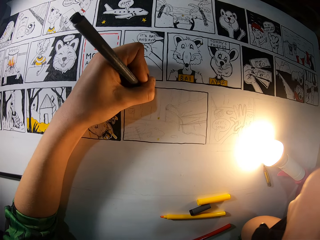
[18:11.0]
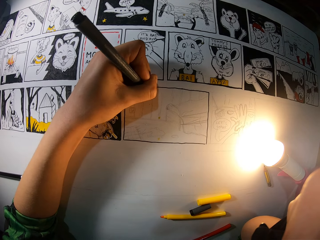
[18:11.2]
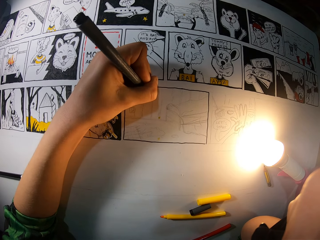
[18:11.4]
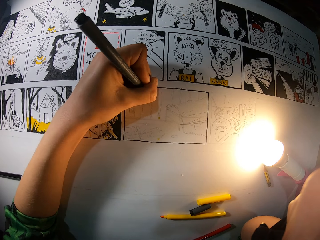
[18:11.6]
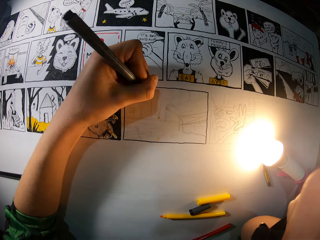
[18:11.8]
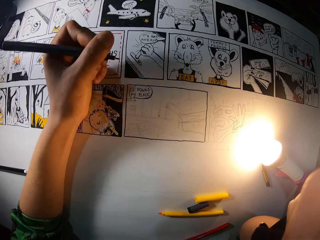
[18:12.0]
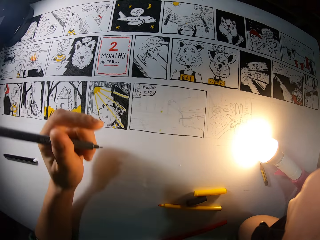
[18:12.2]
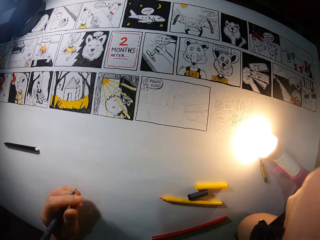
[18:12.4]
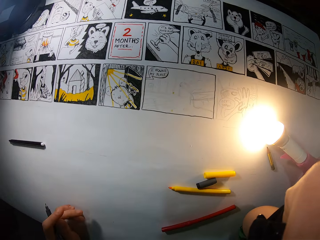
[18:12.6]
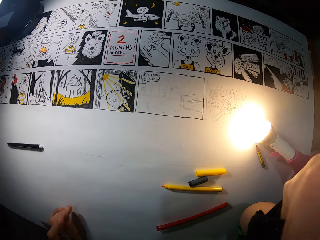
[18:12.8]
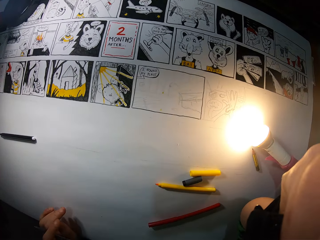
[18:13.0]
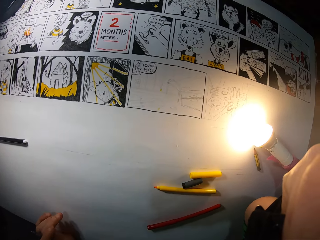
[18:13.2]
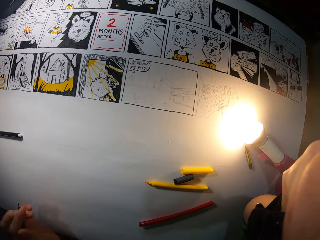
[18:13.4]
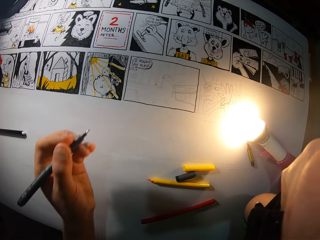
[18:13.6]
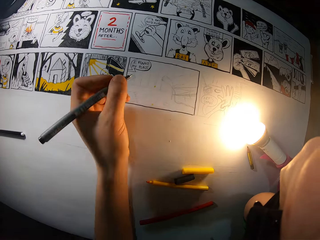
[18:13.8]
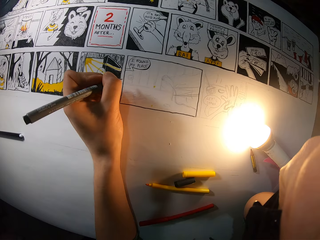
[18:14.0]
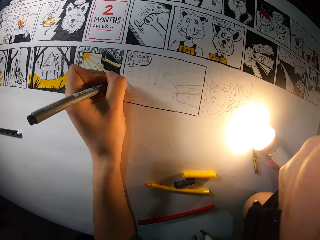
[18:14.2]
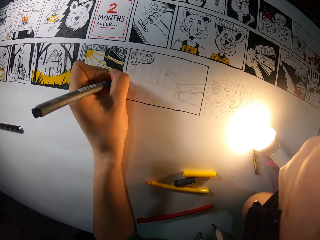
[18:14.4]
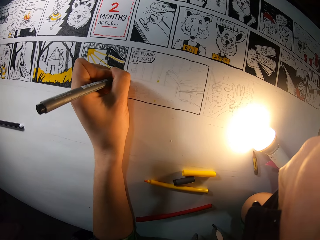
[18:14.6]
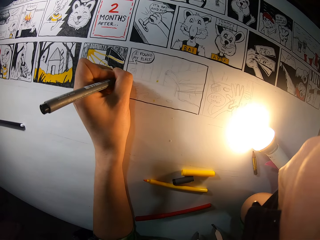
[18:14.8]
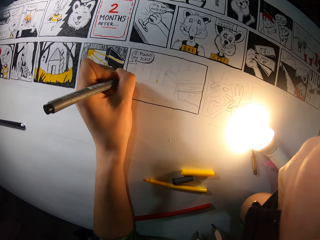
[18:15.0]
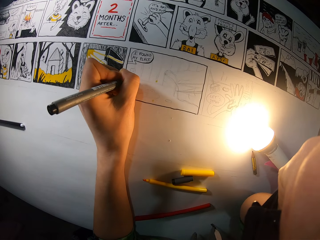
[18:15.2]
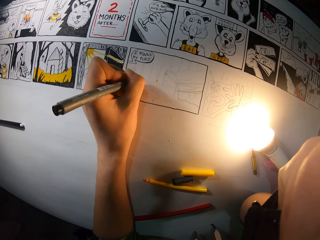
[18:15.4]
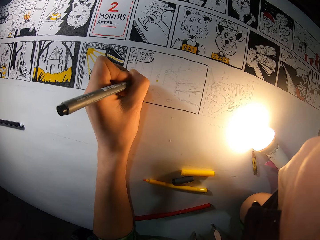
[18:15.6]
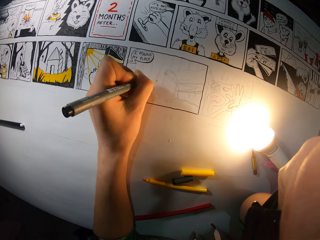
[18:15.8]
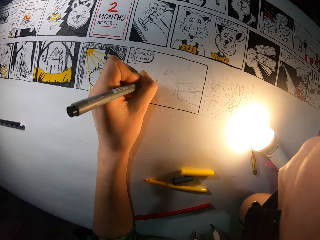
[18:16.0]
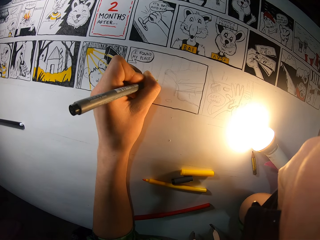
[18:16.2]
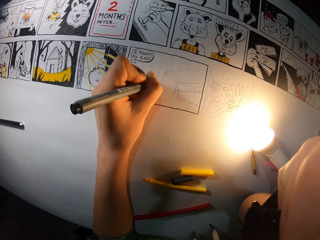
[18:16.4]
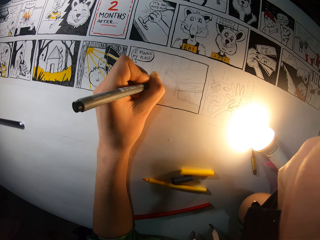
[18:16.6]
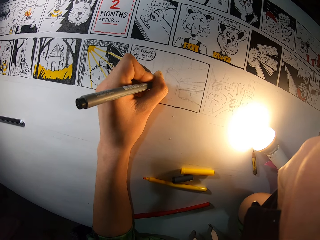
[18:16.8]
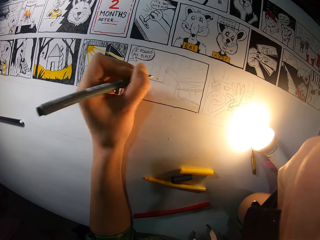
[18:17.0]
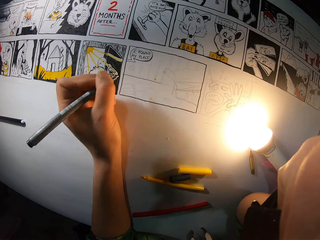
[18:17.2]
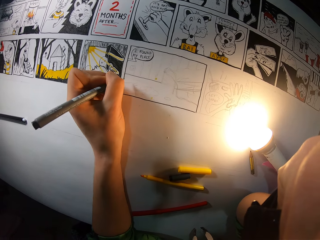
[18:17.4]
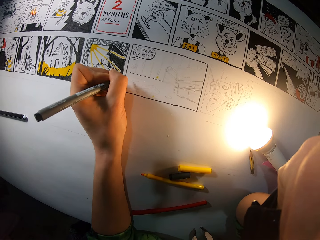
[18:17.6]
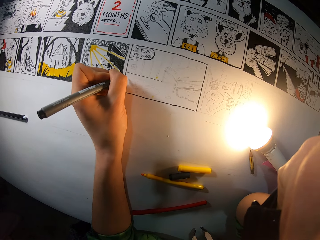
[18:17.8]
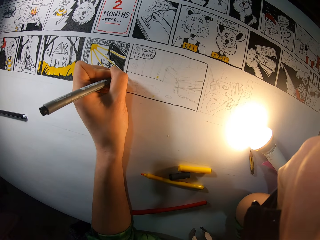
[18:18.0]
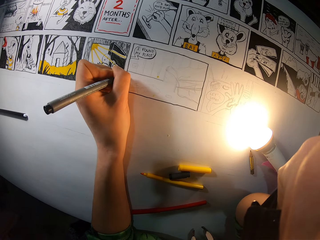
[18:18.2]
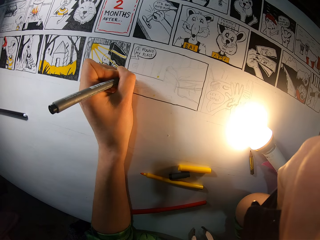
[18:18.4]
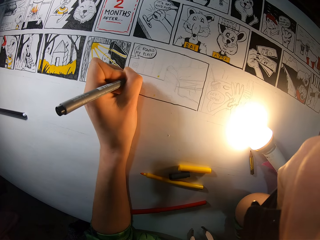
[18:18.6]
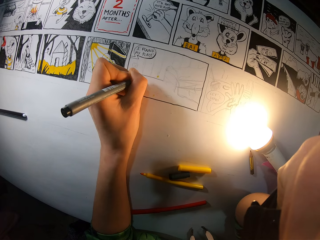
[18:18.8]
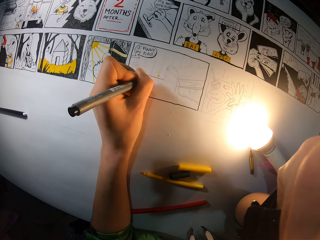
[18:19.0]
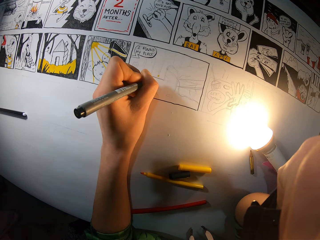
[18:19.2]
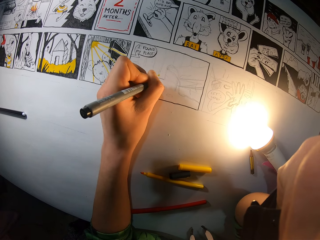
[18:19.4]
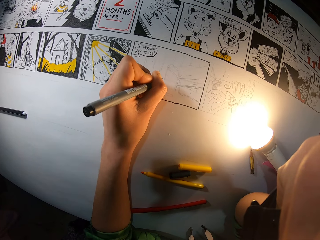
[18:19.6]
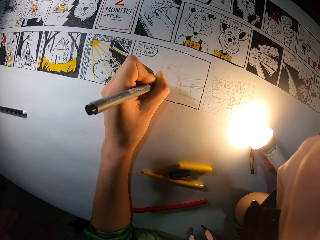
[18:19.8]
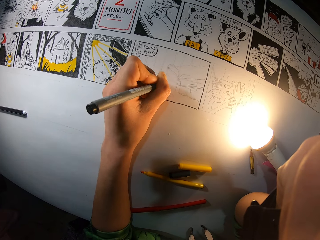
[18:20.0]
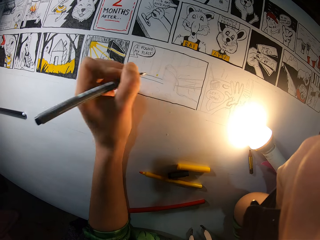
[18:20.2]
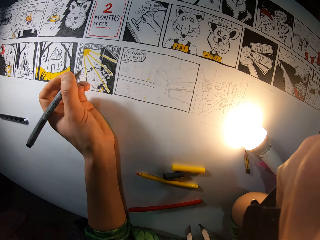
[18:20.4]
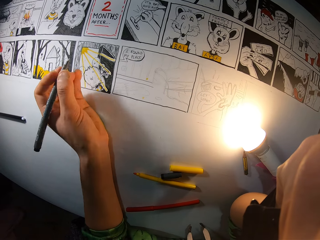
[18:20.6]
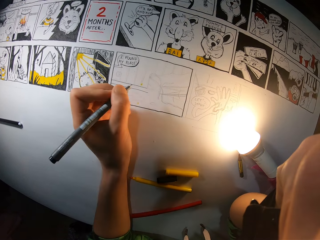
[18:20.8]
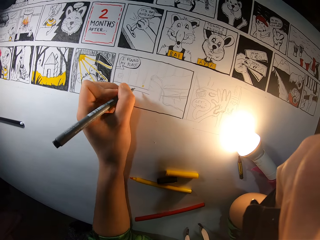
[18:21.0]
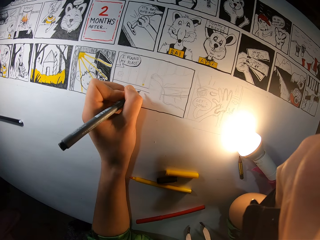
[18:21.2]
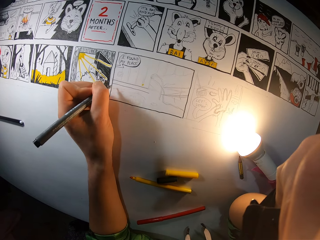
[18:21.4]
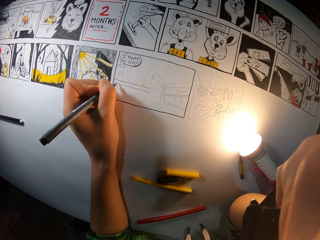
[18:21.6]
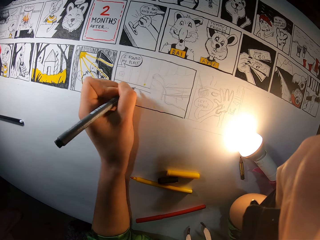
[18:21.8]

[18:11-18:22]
The camera wearer moves the hand on the table. They paint the drawing. They draw on the sketch with a drawing pen.

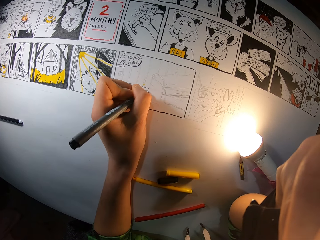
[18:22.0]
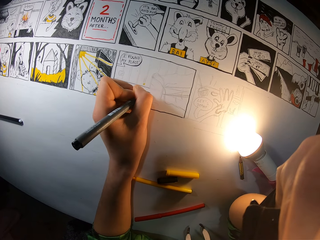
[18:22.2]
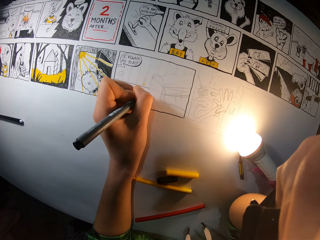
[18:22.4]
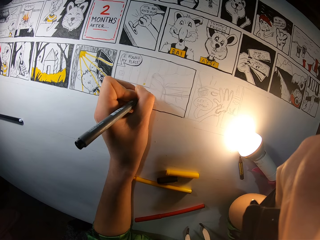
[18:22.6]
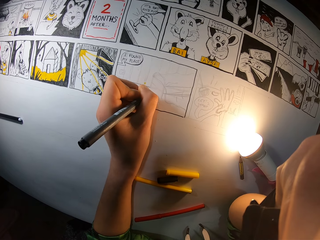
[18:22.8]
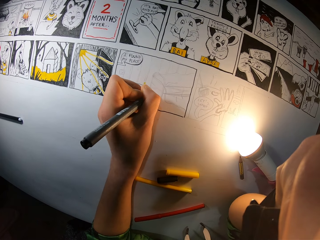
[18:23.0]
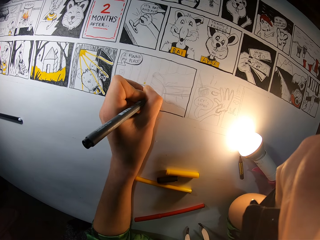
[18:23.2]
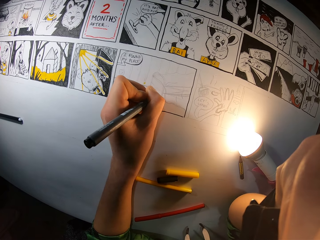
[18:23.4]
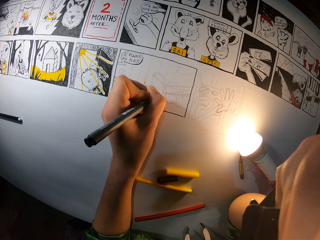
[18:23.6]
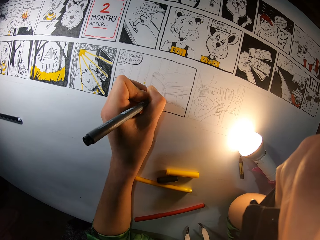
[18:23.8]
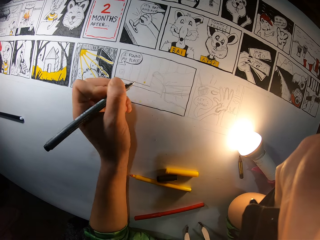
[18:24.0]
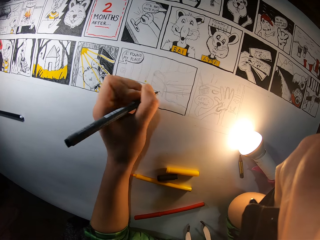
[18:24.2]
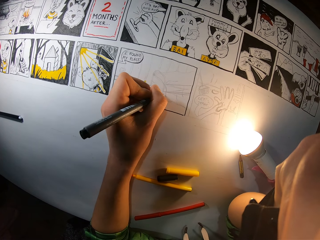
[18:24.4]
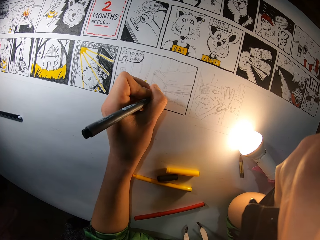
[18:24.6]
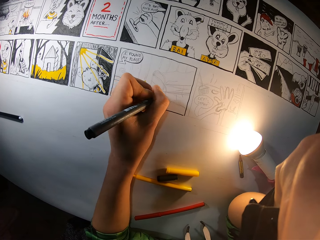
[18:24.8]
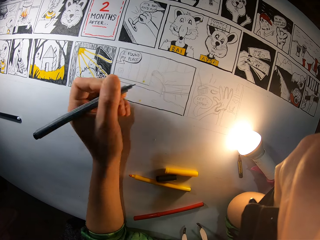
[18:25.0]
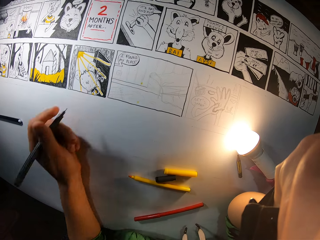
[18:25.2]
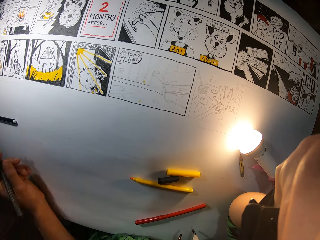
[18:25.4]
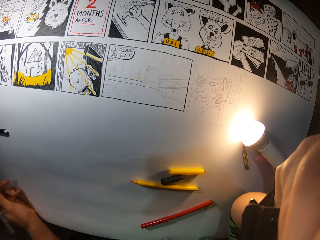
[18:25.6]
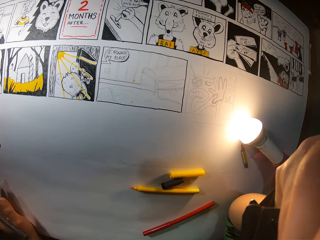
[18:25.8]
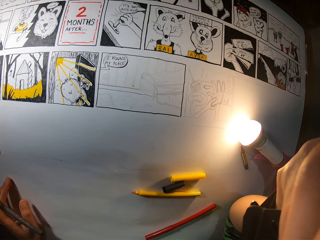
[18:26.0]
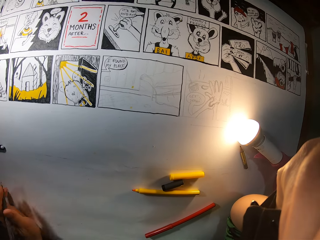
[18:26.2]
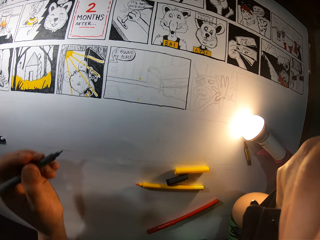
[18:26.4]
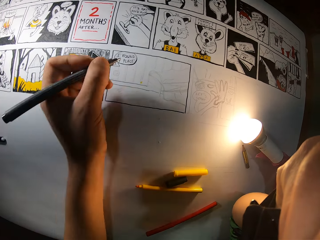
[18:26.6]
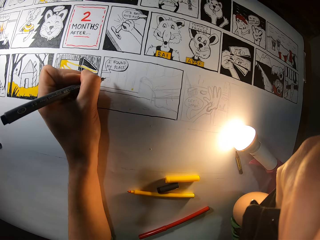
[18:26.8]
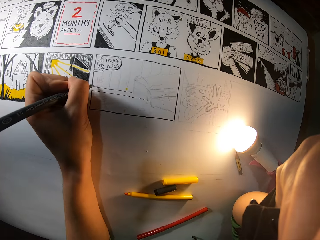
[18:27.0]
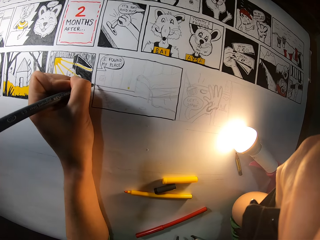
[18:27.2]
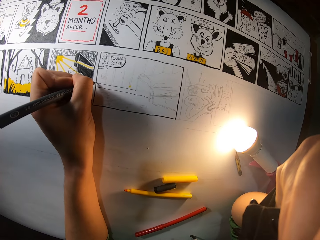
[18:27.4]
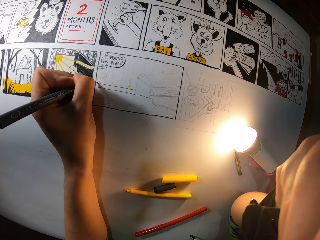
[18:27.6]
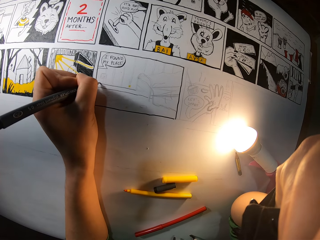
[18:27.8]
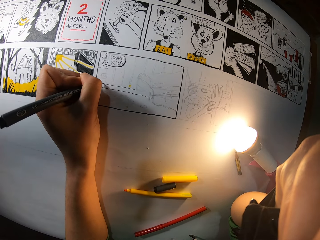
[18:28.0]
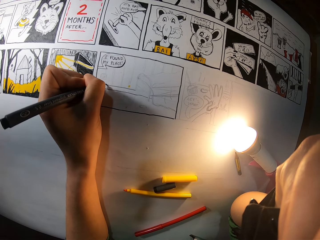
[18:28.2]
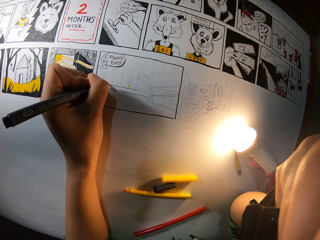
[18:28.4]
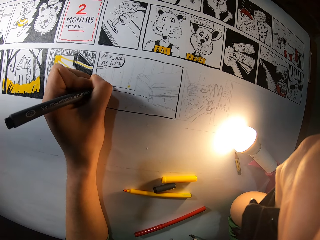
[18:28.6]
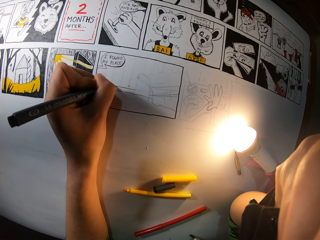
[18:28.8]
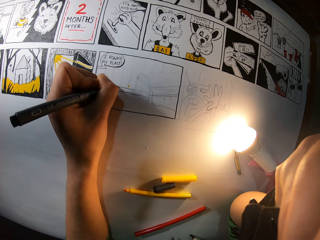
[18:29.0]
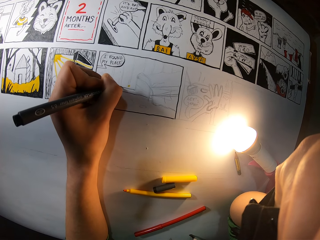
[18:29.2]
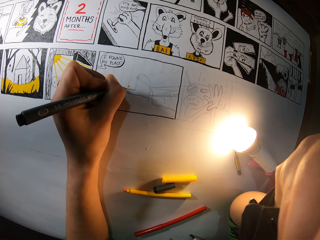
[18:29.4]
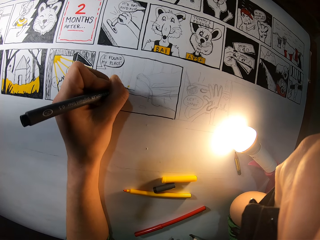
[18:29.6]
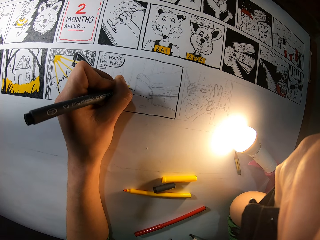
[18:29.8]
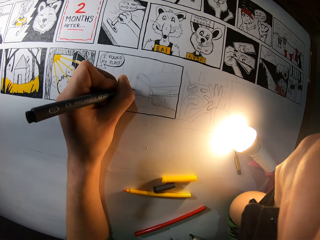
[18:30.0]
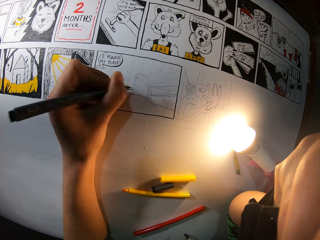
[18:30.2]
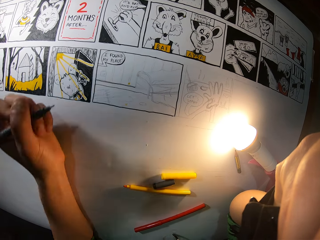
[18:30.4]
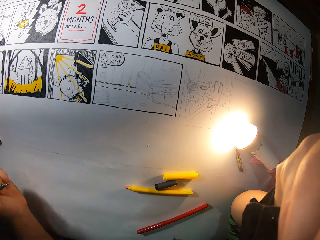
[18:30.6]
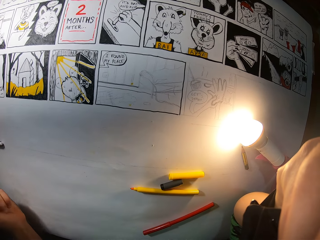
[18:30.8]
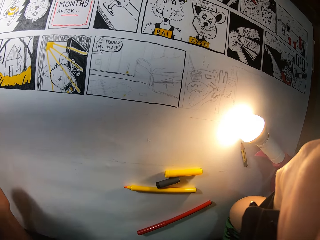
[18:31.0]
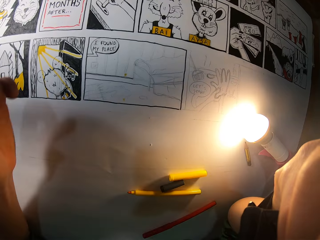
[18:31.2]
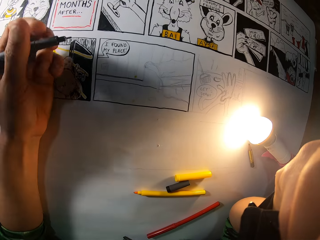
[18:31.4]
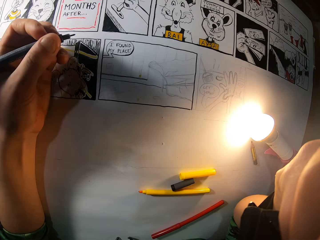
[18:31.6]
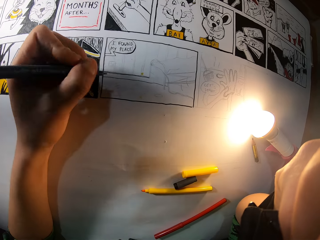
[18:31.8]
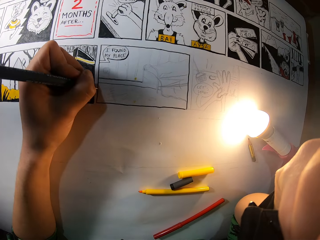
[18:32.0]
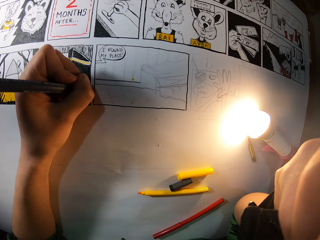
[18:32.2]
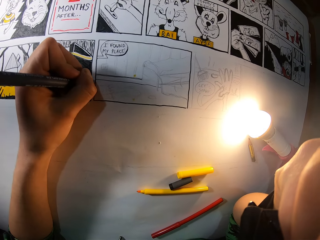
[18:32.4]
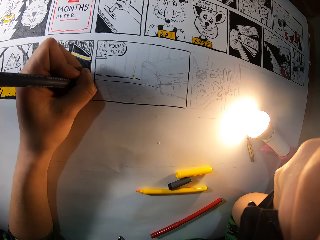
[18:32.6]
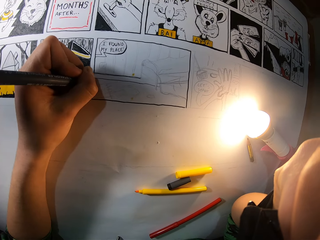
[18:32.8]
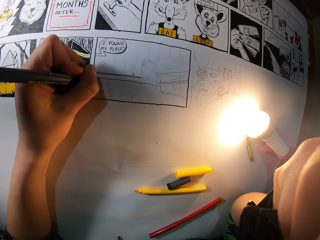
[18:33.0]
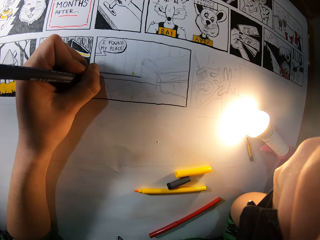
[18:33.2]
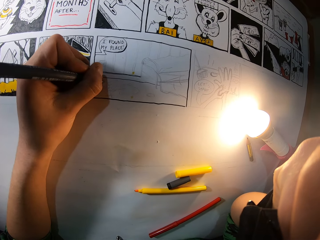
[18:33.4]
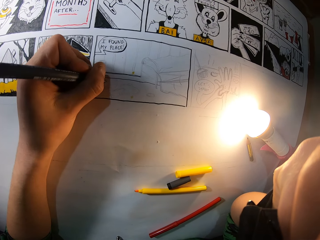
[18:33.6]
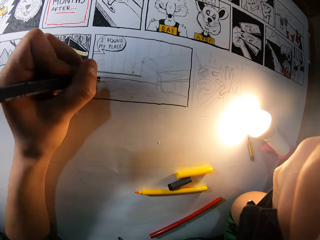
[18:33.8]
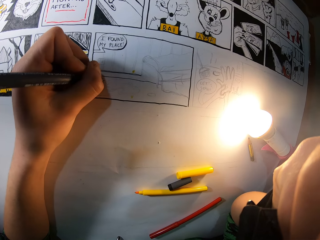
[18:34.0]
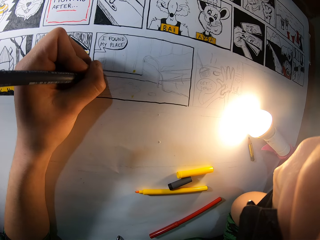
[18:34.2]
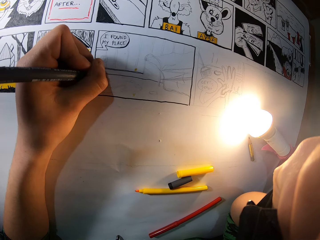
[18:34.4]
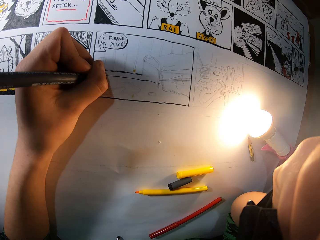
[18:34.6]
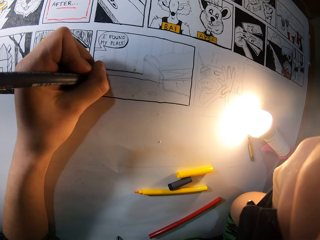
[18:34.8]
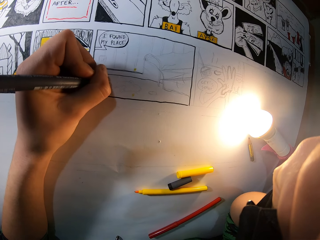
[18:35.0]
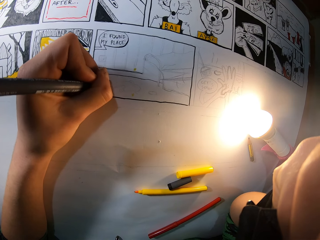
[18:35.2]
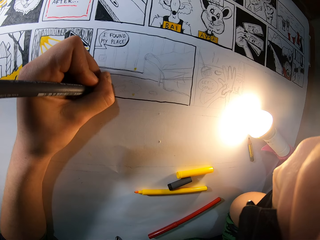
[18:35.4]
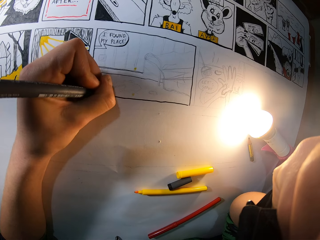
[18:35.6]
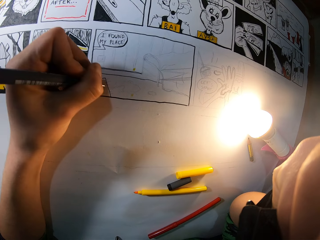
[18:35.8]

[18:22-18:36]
The camera wearer draws on the sketch with a drawing pen. They lift up the drawing pen. They draw on the sketch with the drawing pen. They lift up the drawing pen. They draw on the sketch with the drawing pen.
